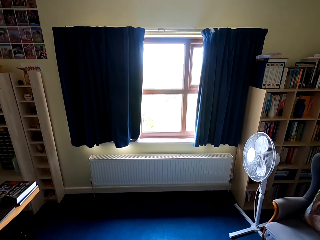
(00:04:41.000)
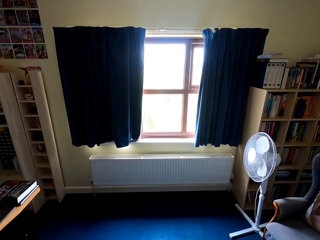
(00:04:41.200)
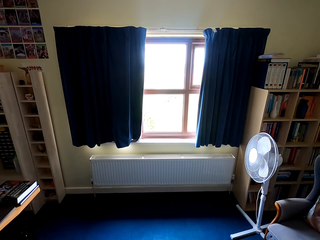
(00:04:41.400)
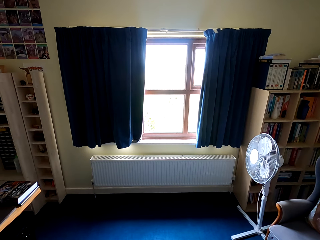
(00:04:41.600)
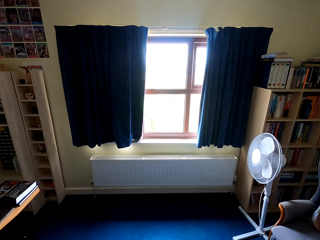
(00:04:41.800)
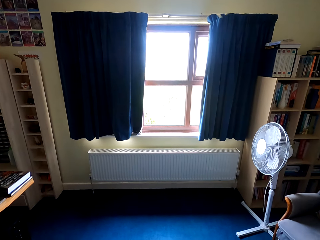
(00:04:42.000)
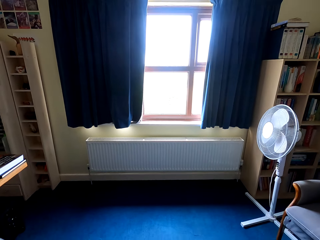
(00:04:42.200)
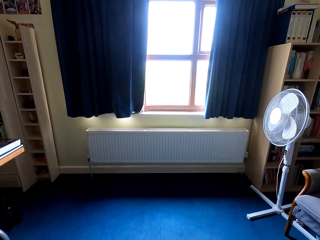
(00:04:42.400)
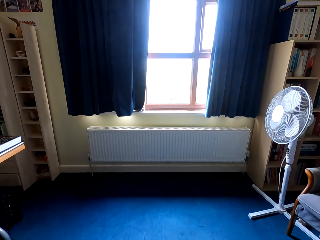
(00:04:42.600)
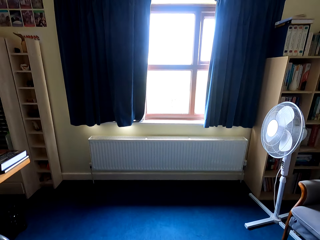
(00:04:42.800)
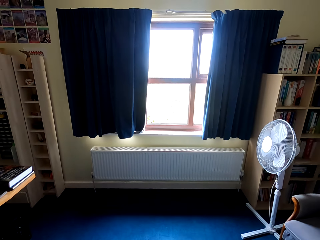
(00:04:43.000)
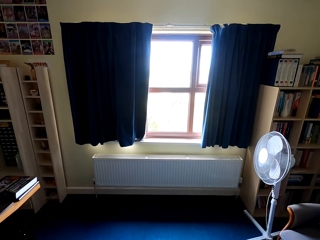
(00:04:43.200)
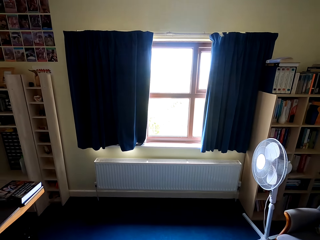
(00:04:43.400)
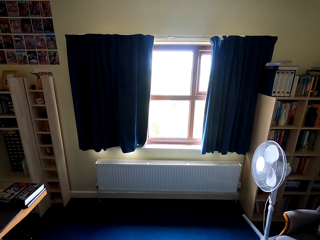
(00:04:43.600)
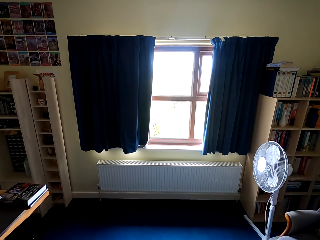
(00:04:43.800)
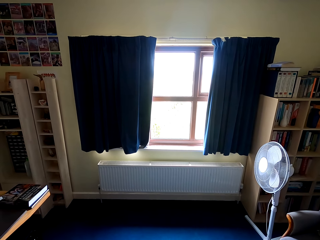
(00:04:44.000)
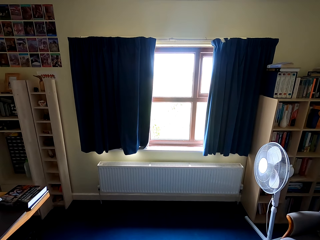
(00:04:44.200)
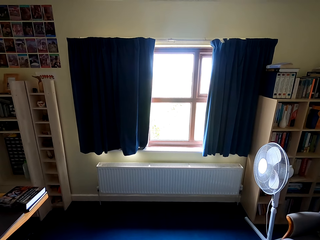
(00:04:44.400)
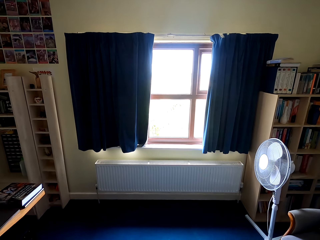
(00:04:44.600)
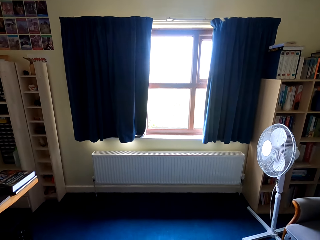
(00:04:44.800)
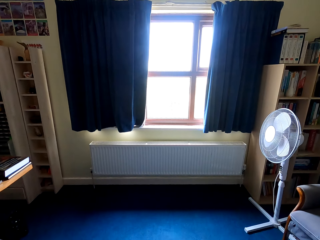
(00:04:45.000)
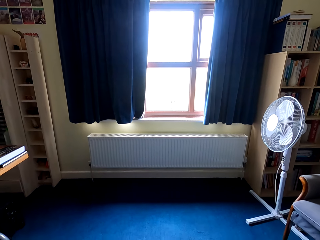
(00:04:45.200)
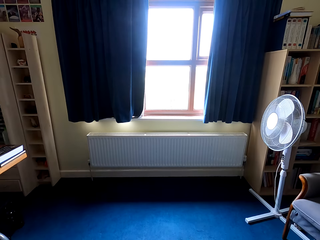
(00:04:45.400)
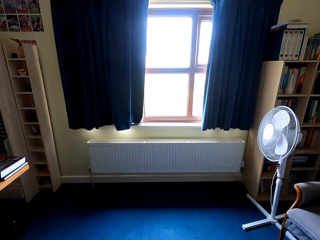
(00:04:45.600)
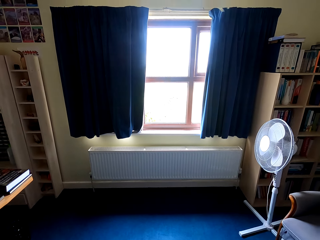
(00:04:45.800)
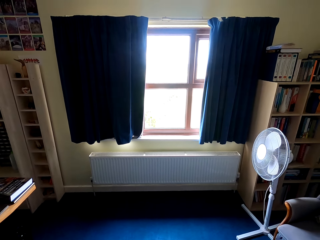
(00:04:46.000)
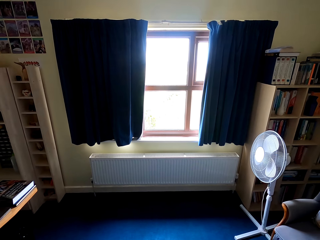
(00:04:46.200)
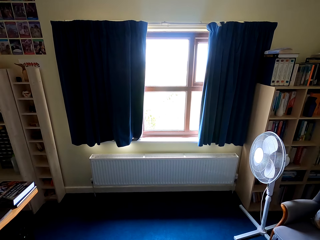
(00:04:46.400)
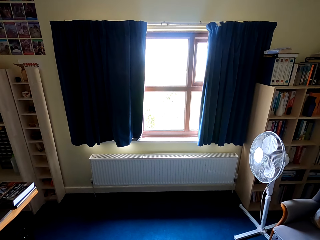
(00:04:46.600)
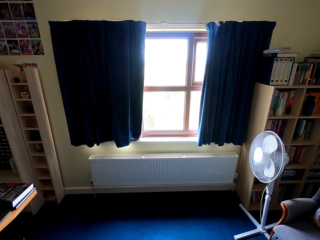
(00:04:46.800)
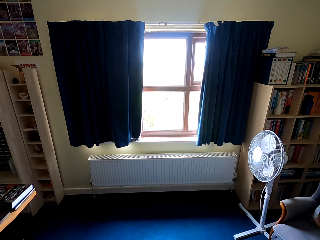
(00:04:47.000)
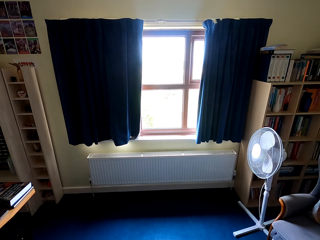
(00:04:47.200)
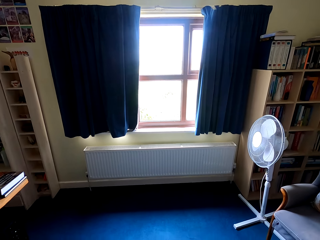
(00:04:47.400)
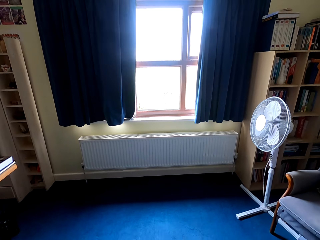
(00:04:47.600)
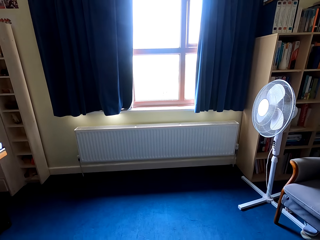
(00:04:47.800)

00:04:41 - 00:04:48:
The camera wearer exercises on the floor.

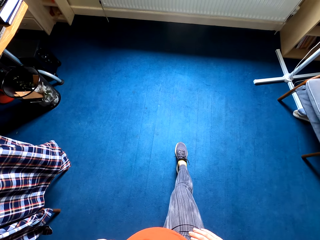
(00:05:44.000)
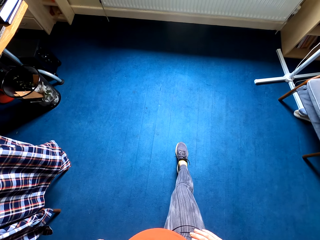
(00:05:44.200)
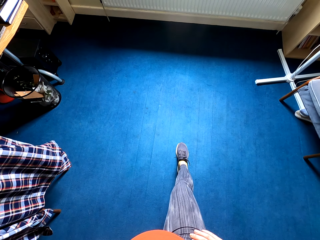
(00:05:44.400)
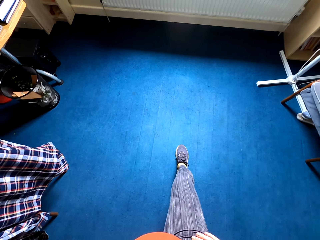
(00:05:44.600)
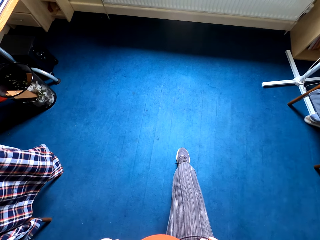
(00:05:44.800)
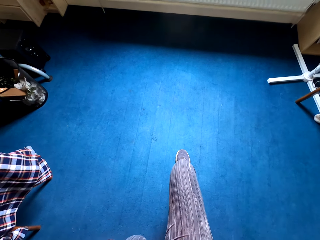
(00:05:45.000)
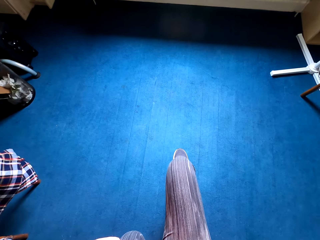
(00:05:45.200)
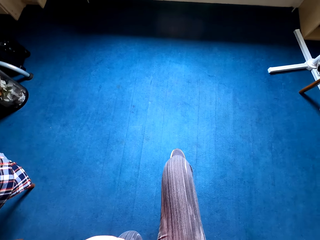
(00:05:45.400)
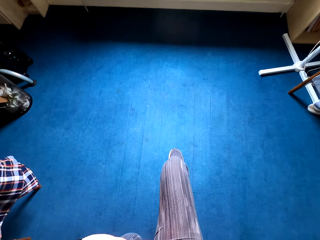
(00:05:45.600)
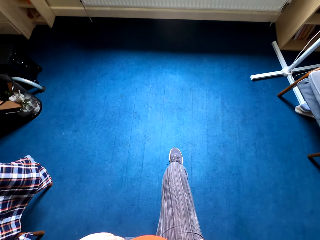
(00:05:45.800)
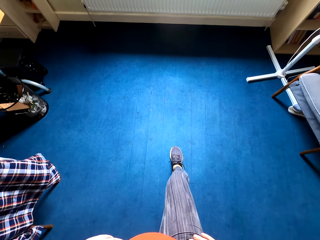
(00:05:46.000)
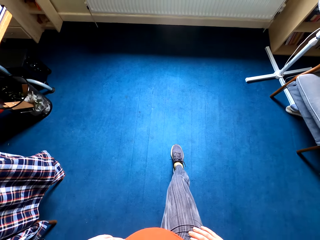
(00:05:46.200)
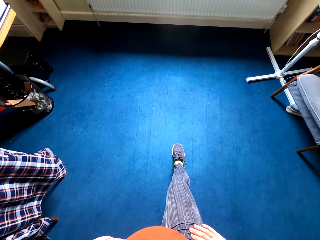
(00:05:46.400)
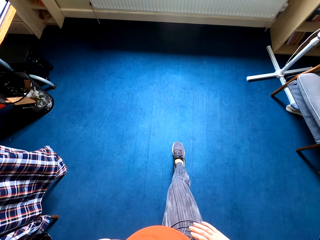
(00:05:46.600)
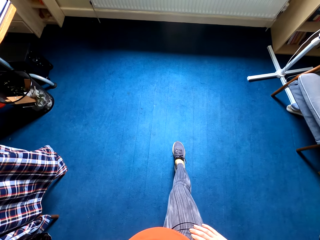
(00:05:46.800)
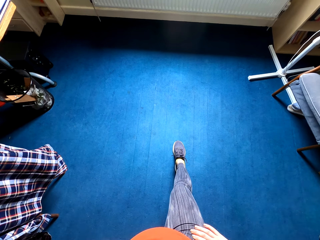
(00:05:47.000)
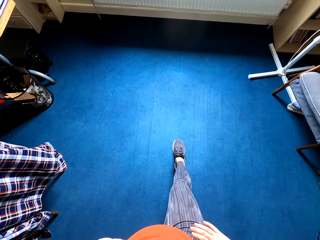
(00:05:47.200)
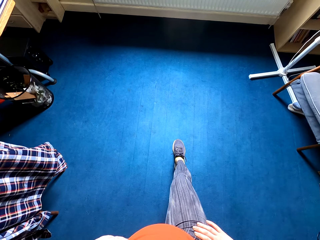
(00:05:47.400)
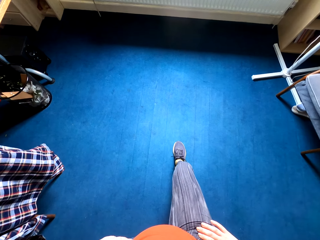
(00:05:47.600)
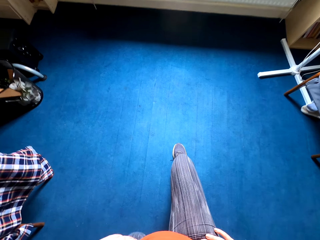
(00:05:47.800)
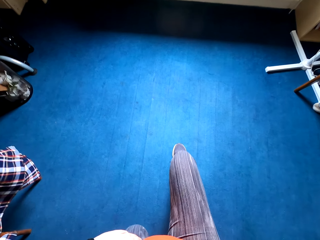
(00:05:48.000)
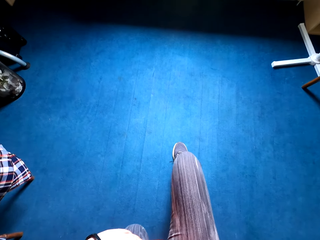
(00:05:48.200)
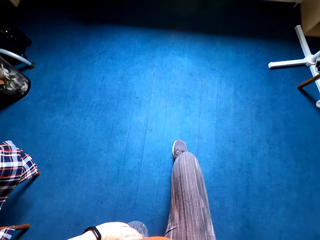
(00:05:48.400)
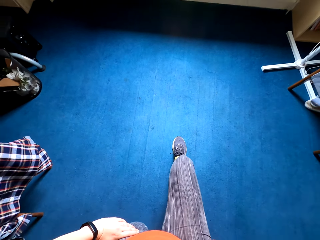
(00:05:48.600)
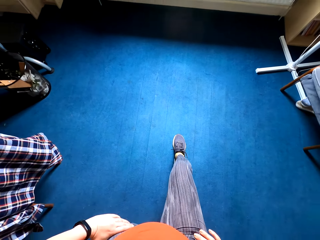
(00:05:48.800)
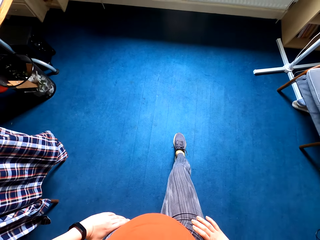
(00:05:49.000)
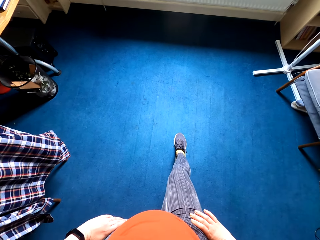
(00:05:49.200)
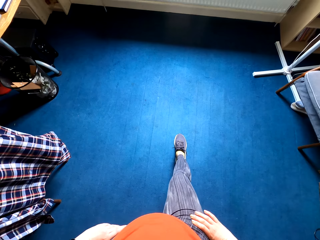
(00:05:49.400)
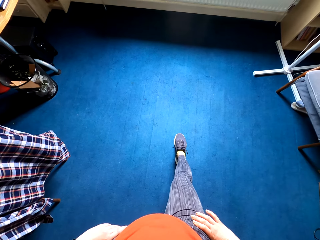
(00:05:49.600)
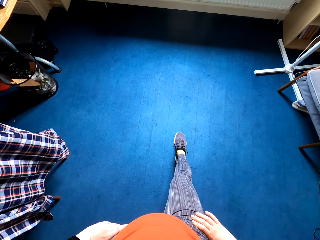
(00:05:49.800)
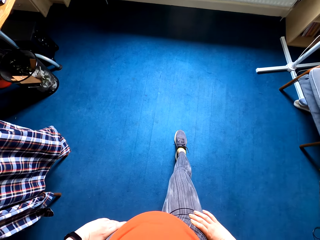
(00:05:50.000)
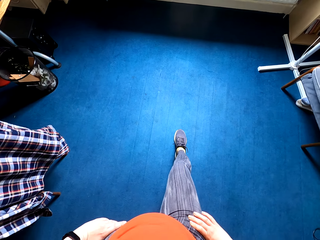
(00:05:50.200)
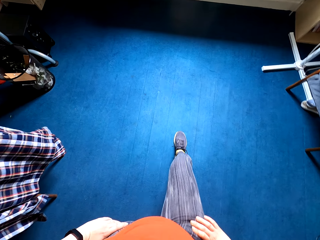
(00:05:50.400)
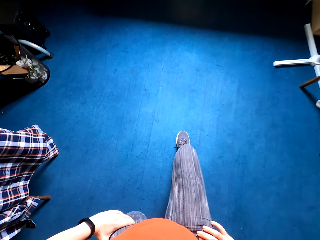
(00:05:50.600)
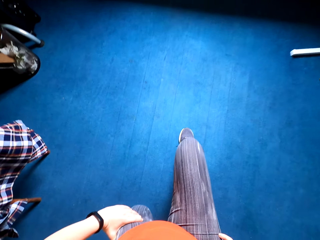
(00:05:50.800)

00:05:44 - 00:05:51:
The camera wearer exercises squats.

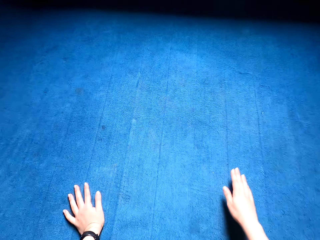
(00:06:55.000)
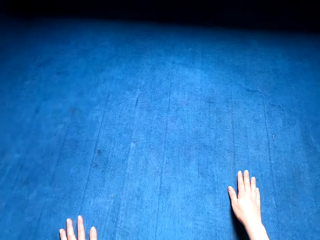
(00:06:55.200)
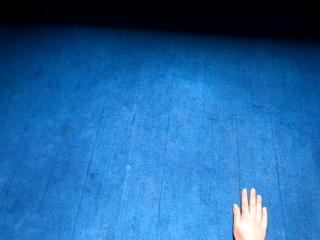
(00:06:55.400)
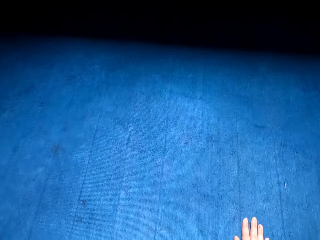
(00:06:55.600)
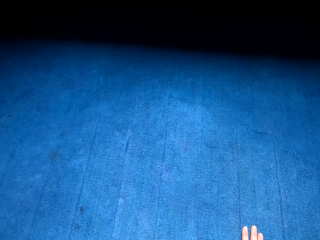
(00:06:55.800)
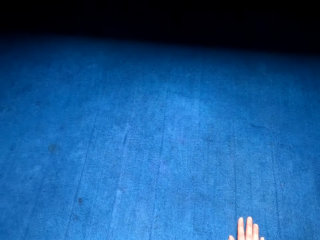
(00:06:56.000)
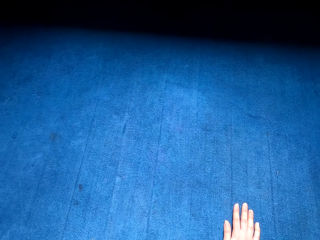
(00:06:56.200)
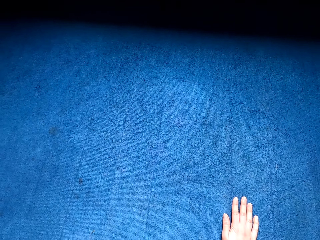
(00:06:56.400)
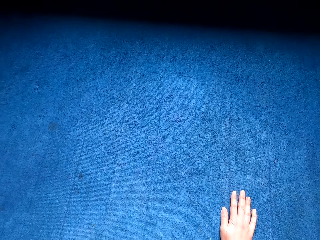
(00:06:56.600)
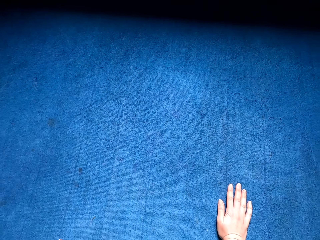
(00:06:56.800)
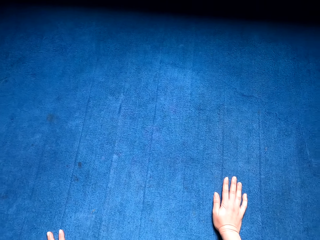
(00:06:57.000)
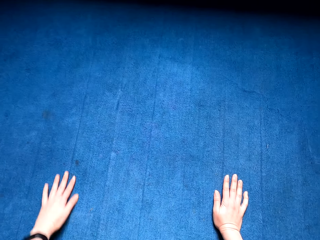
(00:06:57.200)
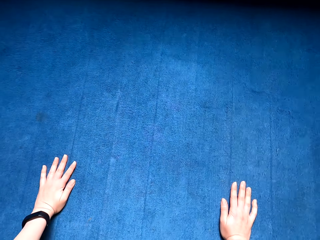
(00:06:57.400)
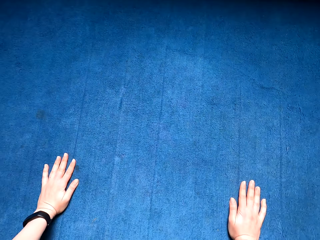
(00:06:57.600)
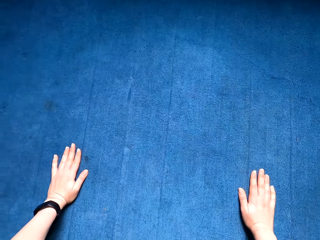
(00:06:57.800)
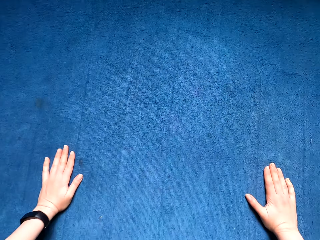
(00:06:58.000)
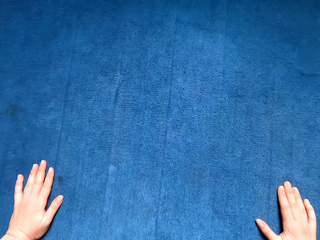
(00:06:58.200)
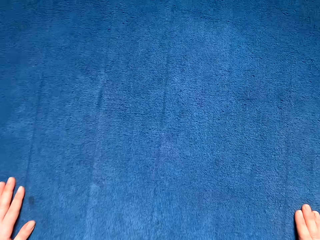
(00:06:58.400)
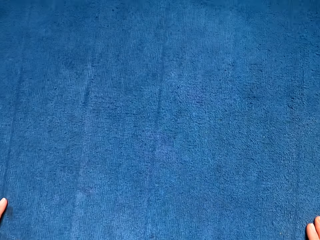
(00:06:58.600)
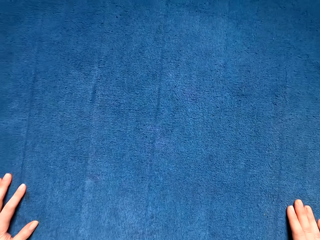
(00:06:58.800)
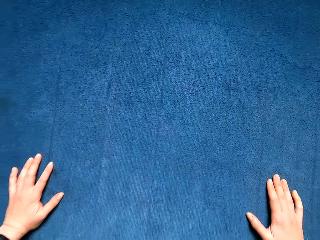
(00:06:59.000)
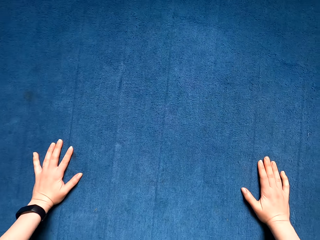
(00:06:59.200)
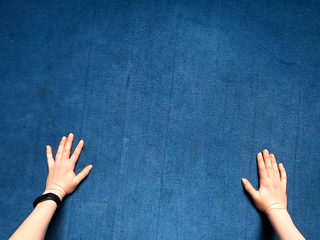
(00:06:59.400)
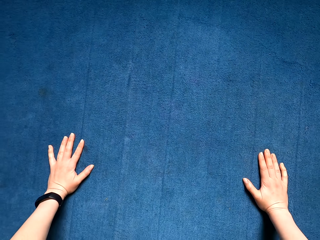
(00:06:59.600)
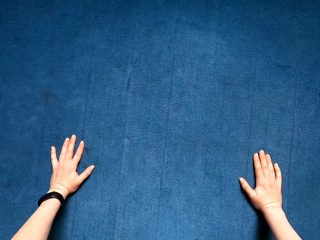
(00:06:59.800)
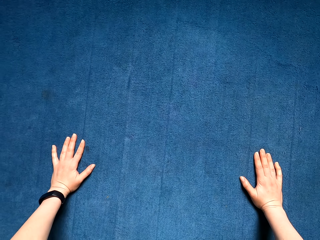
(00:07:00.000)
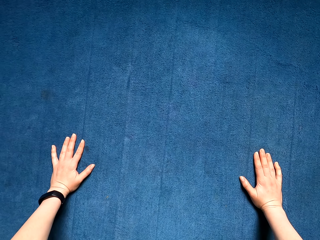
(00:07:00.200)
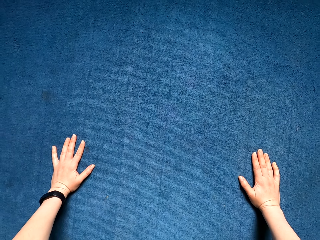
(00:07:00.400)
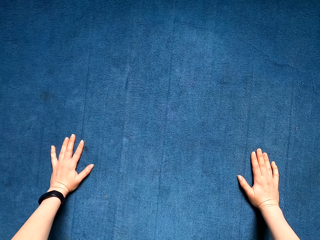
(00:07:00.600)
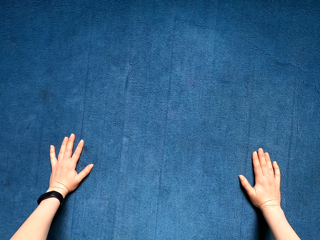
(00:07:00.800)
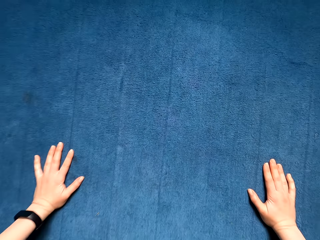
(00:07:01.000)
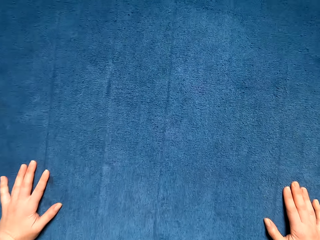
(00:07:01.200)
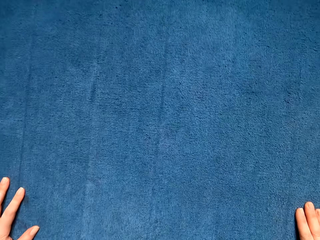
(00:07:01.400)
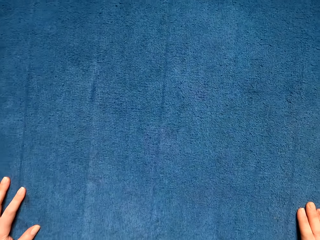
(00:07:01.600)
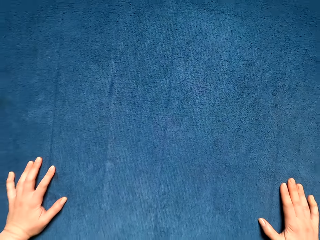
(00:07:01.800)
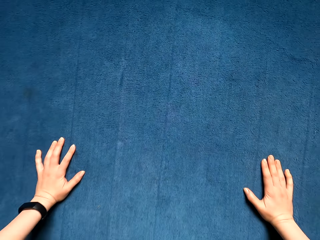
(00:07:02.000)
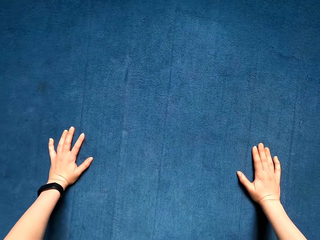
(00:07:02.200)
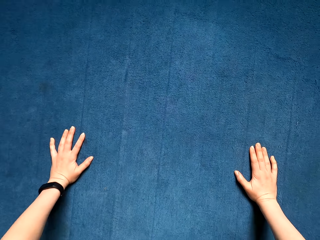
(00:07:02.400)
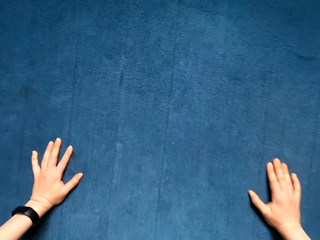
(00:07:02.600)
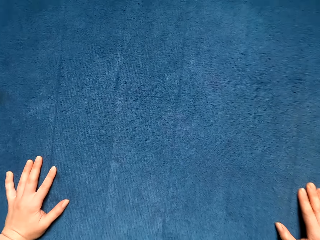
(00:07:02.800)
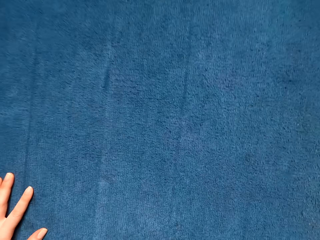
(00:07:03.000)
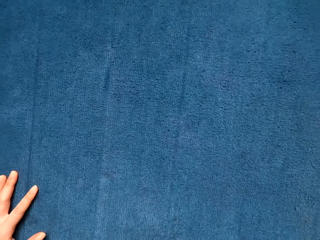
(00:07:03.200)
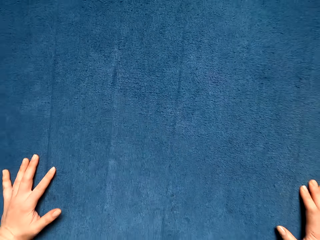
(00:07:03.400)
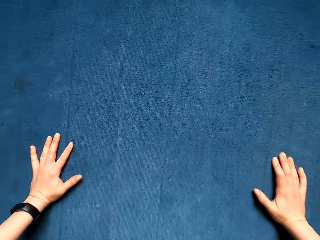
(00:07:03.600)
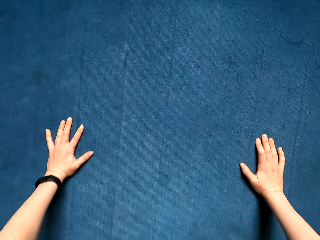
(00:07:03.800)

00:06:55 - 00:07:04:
The camera wearer exercises press ups on the floor.
